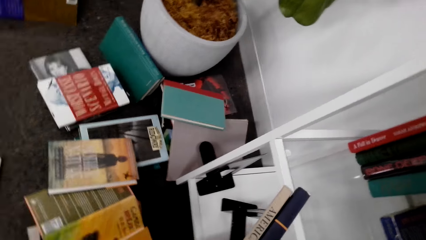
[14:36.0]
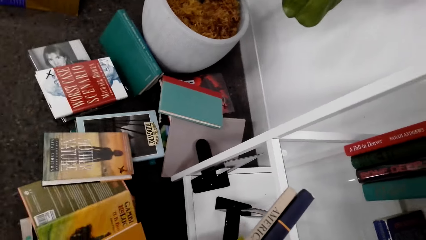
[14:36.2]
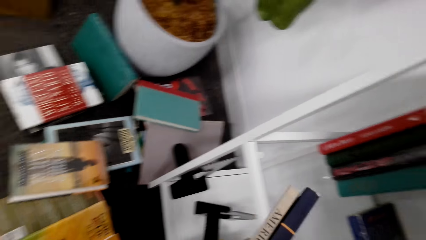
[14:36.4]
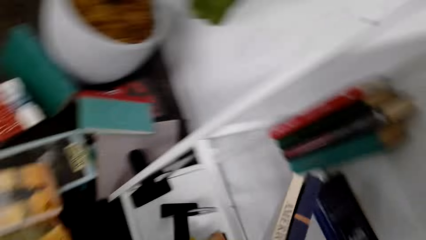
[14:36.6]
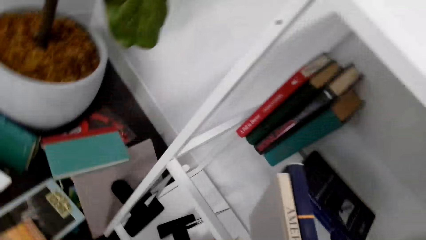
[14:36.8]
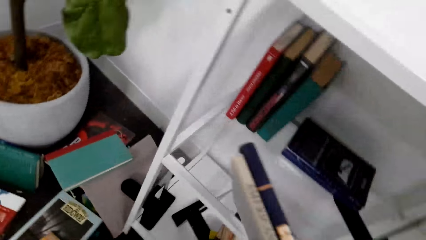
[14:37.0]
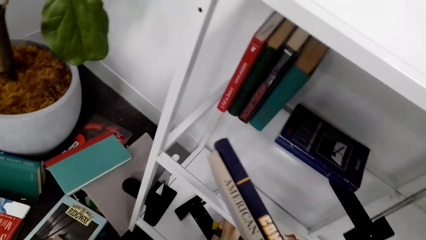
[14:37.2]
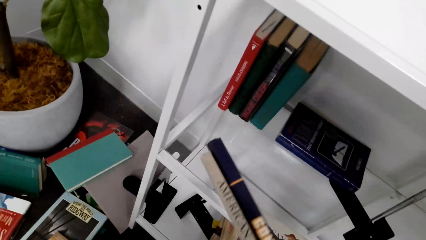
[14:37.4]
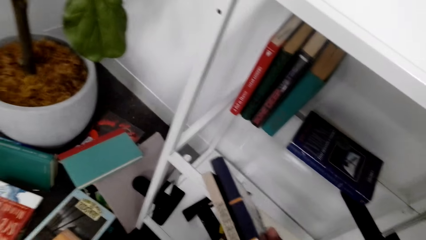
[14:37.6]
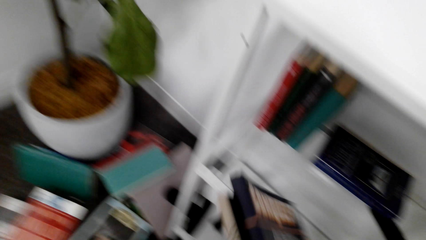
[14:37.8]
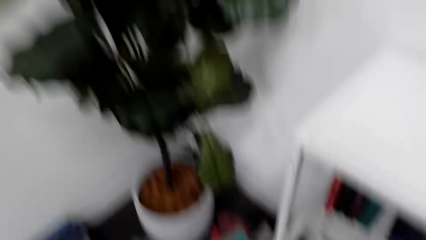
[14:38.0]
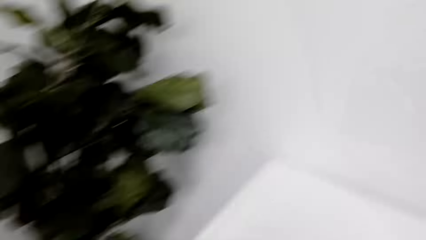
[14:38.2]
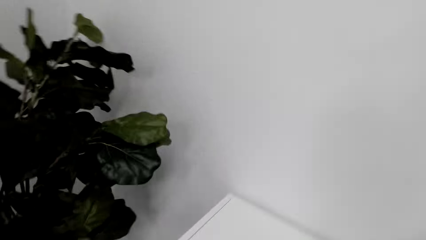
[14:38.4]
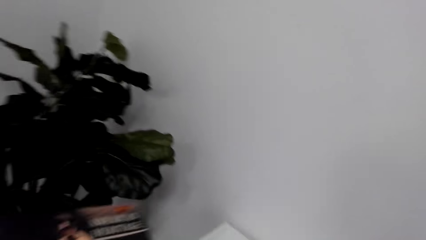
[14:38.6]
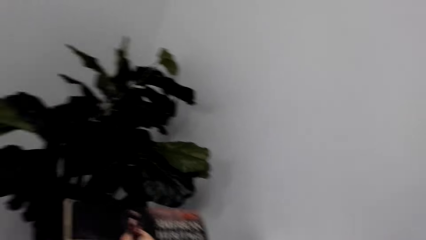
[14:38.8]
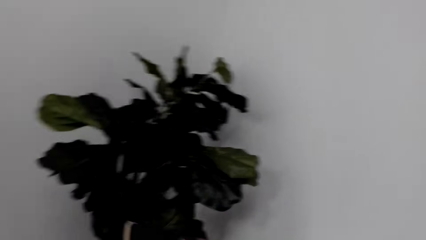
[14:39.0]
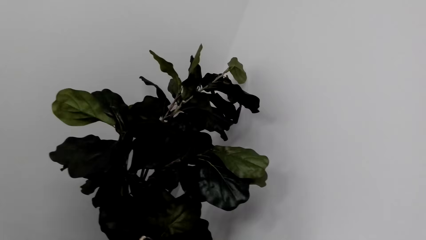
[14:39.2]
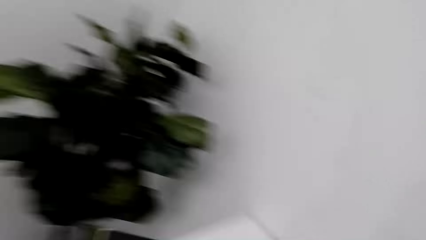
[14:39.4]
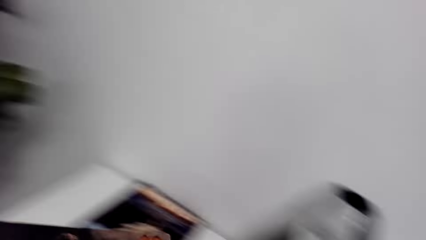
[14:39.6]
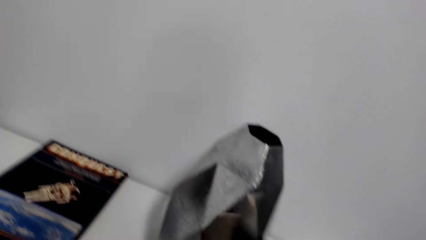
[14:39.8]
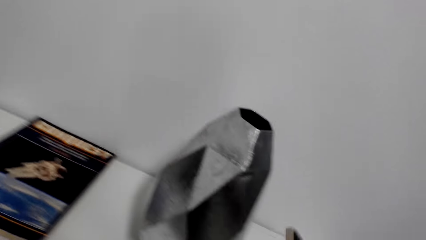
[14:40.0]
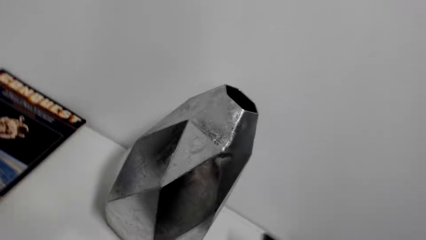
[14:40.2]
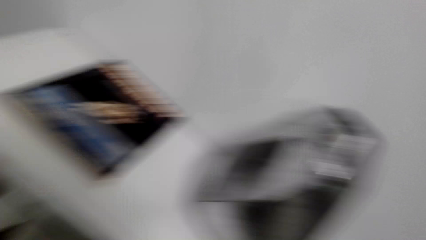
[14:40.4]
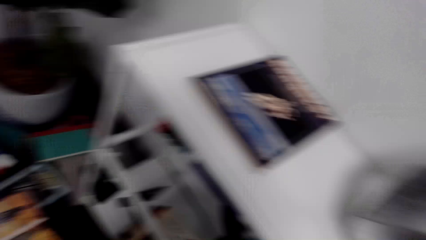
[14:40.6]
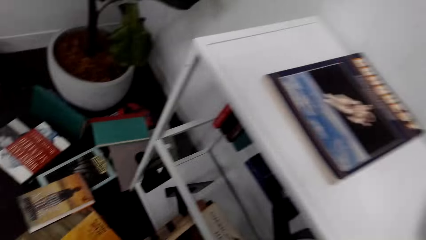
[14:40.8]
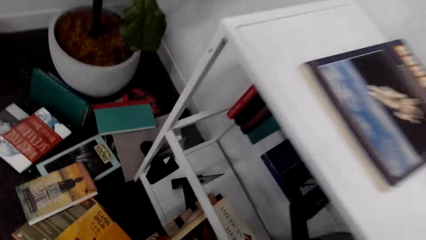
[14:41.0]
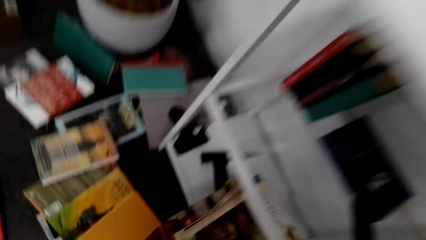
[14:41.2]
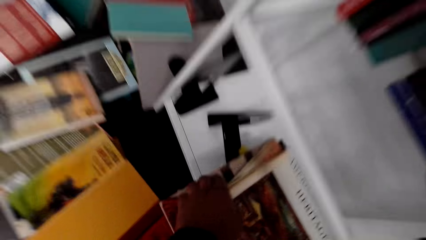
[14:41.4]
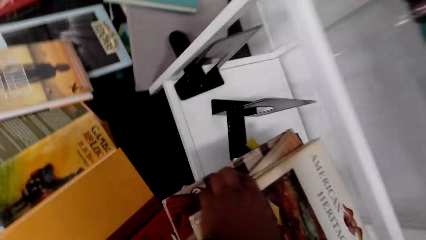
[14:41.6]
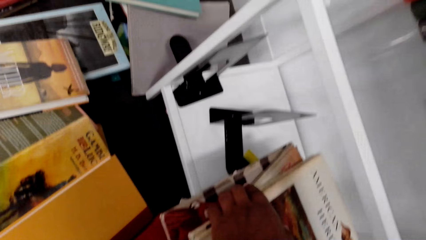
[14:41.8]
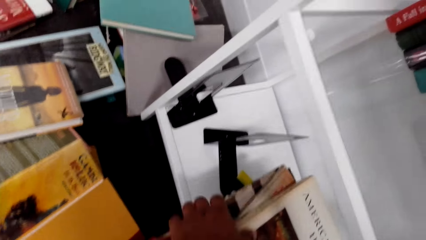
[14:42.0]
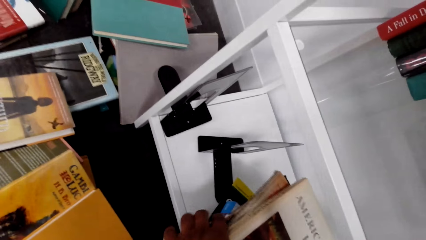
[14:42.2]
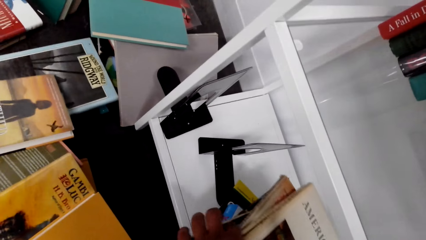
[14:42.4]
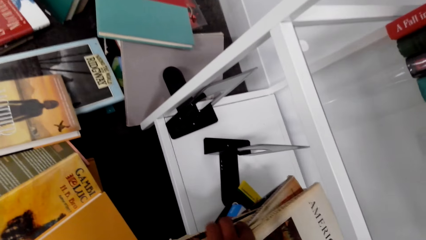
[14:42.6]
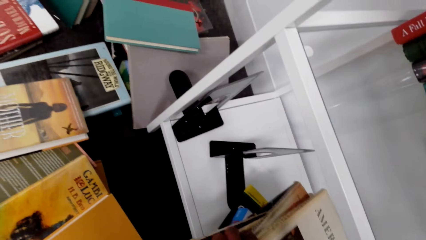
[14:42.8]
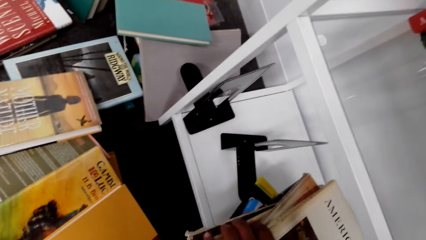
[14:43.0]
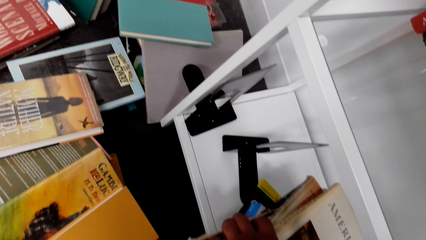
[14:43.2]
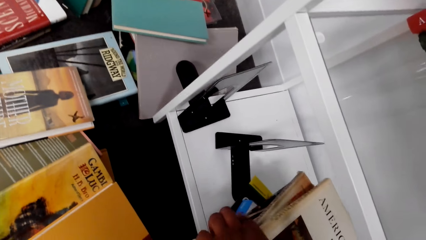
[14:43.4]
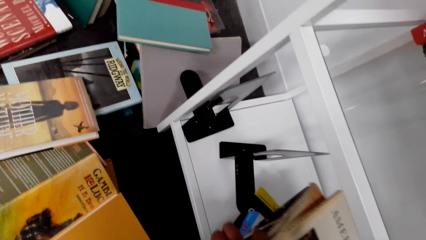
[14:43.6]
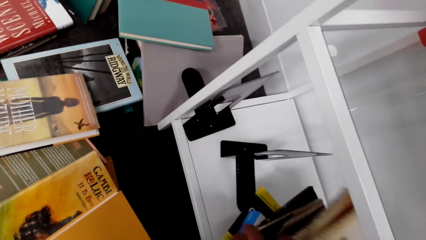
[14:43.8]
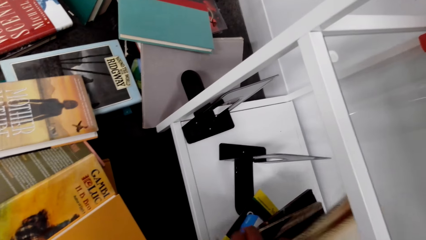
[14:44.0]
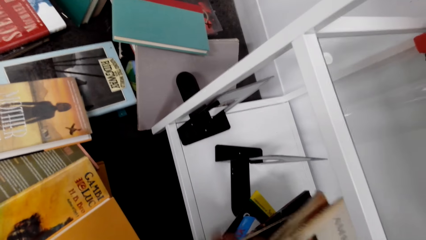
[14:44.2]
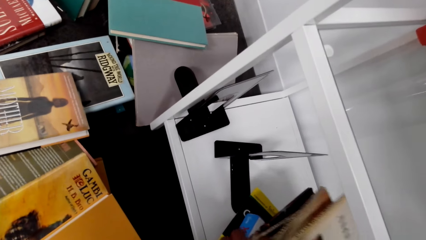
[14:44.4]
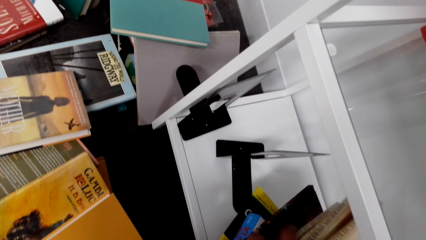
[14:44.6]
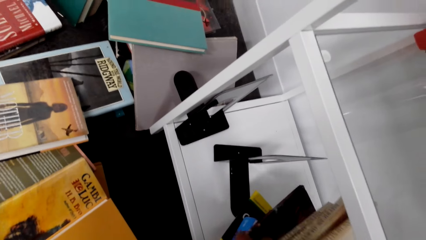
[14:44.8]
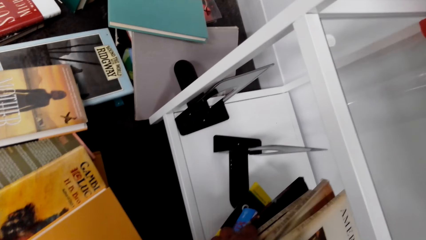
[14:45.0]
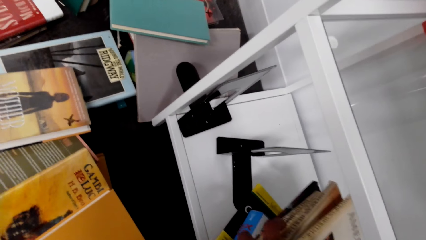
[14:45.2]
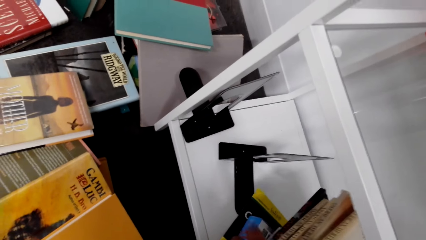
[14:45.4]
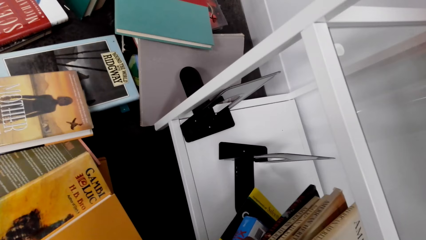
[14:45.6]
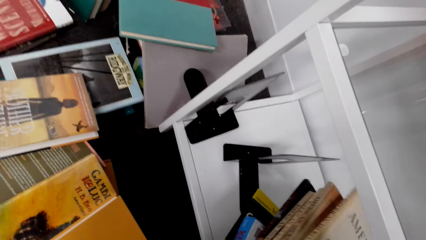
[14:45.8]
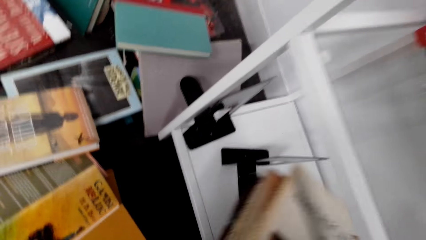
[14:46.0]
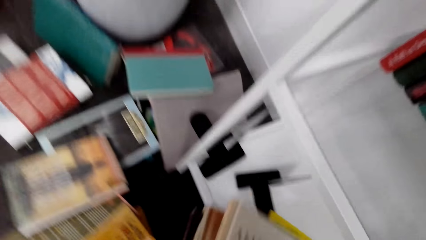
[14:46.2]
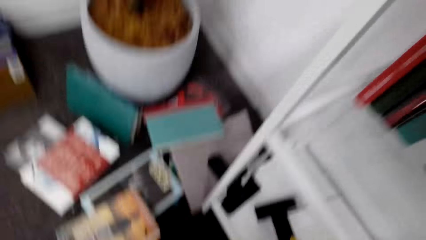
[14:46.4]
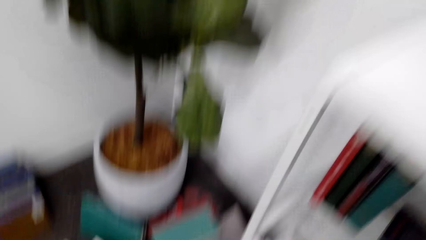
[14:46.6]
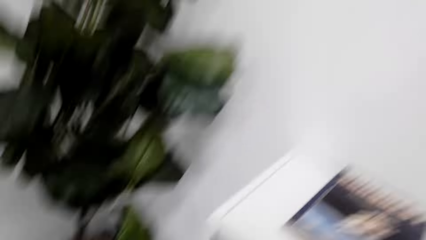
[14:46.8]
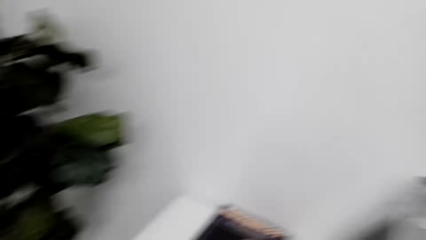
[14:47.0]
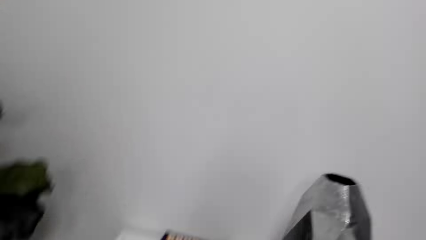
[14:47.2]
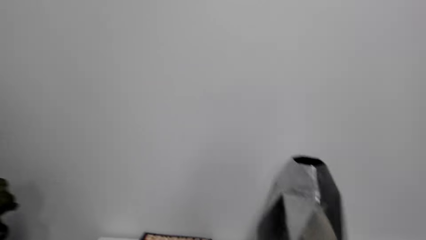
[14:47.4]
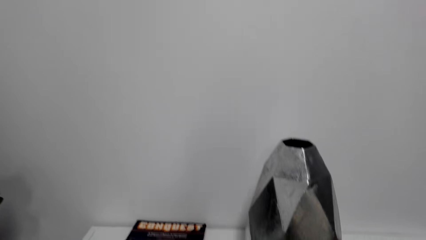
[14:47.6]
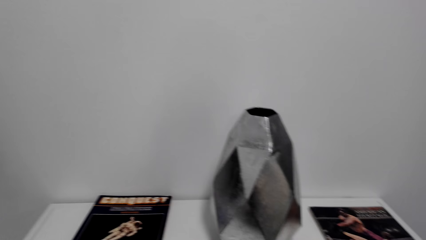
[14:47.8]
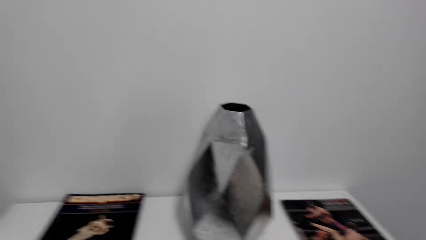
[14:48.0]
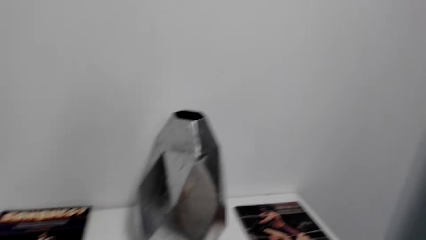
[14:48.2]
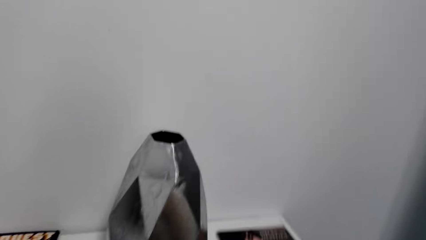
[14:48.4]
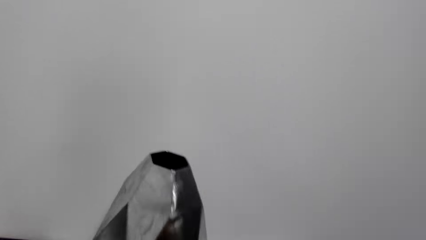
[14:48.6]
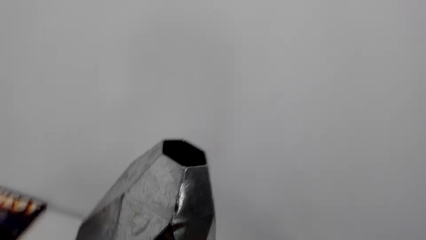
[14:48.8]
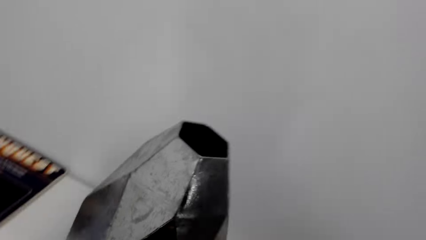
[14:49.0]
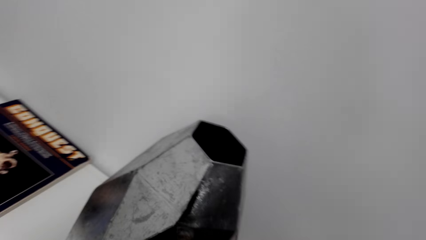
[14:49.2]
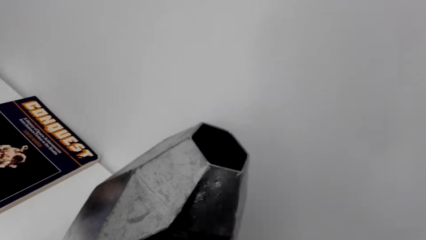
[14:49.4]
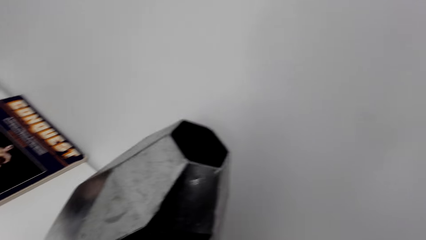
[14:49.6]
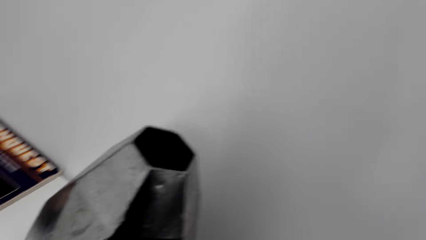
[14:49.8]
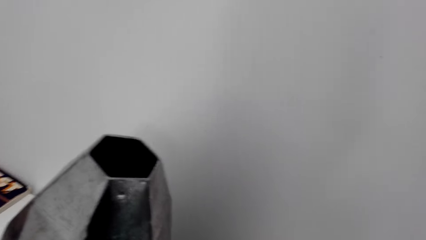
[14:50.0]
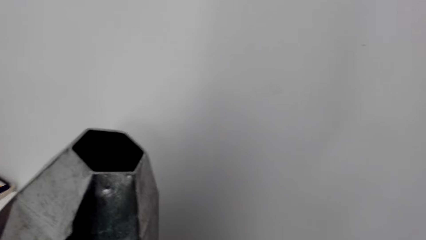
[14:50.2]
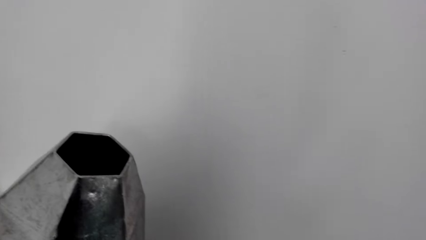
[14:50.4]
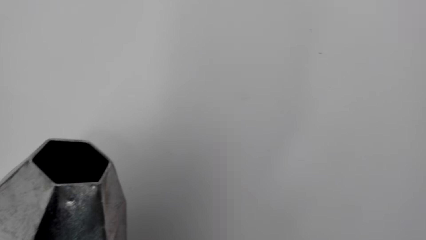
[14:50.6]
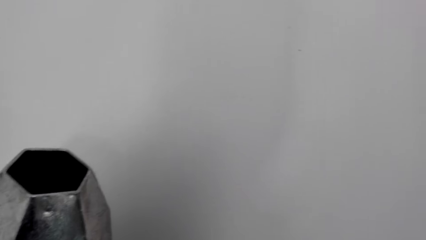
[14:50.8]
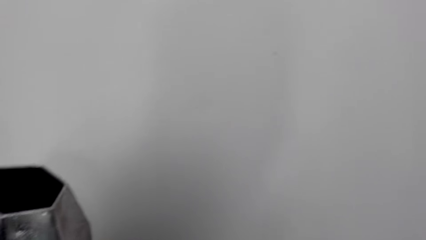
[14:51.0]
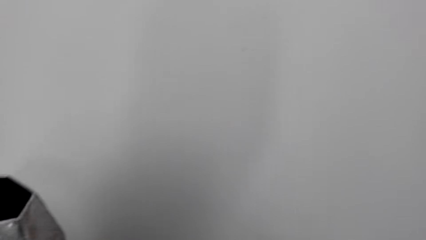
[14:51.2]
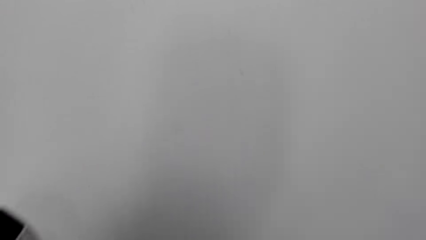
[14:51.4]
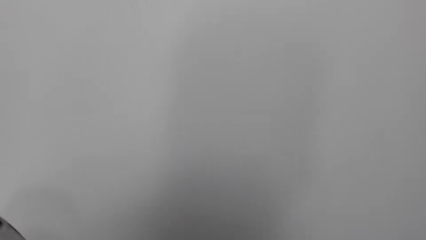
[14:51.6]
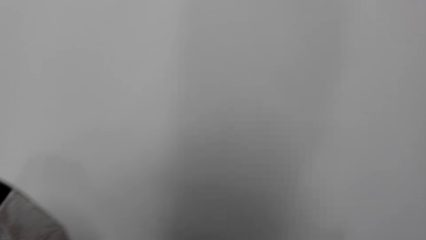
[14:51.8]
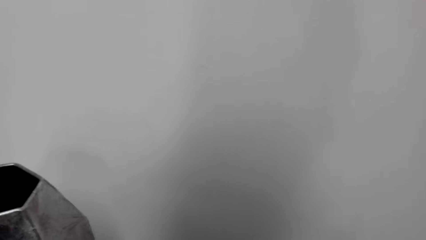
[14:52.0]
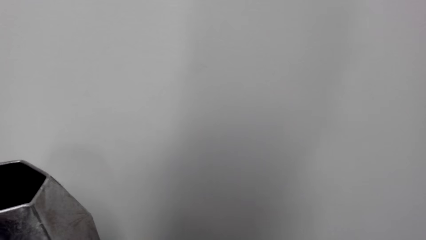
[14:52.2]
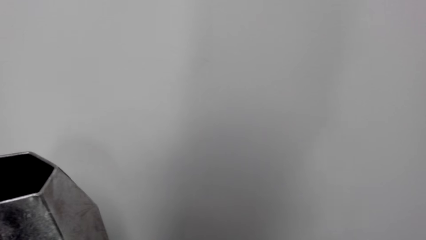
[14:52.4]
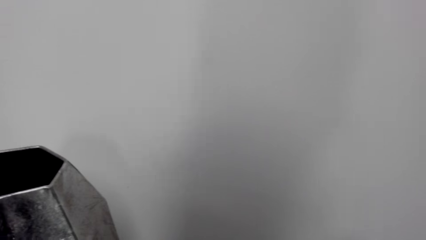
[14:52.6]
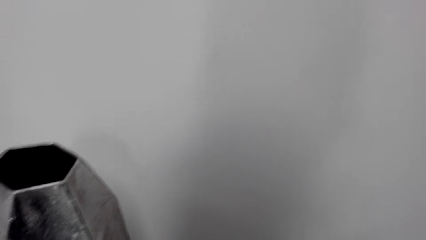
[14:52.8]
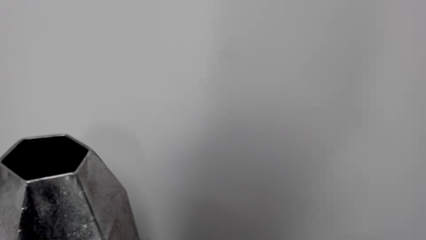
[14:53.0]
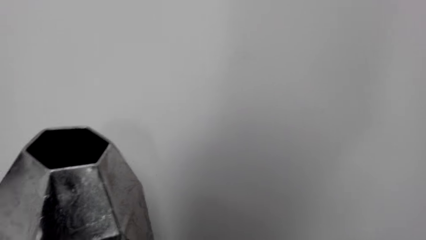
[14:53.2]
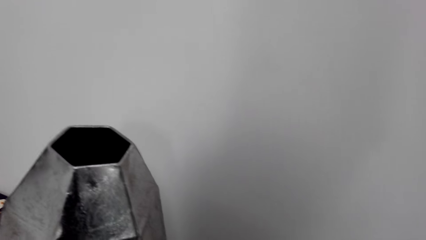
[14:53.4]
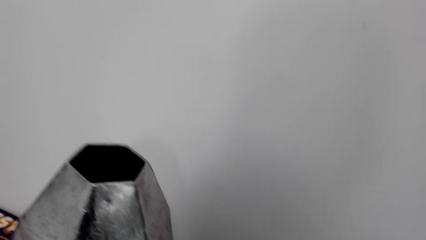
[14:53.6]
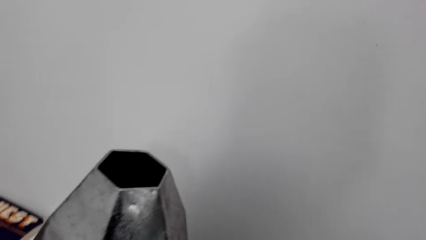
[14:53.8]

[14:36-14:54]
The camera wearer removes the books from the shelf. They look around.
